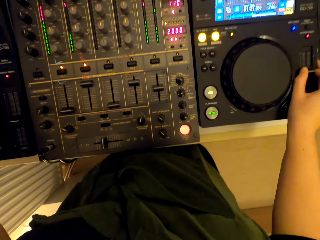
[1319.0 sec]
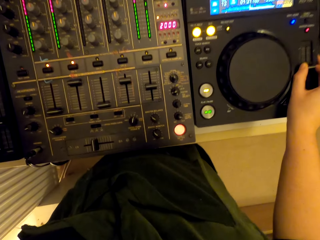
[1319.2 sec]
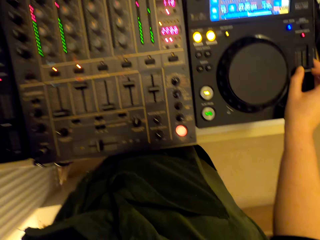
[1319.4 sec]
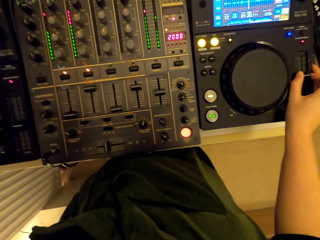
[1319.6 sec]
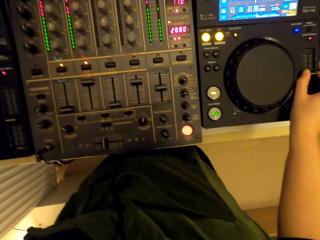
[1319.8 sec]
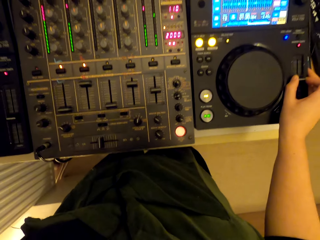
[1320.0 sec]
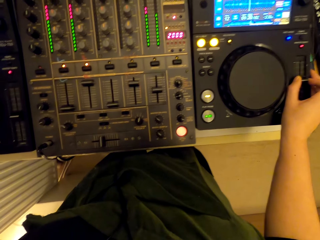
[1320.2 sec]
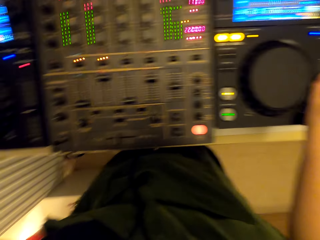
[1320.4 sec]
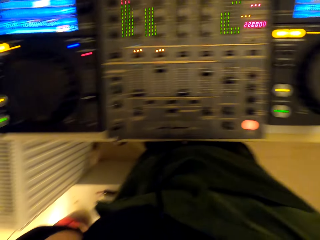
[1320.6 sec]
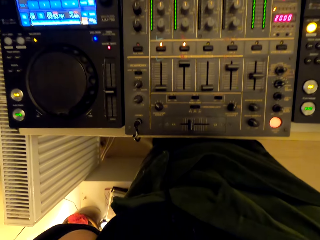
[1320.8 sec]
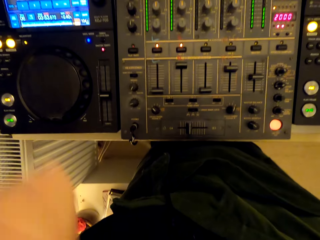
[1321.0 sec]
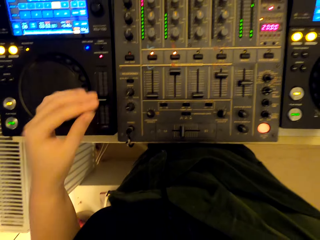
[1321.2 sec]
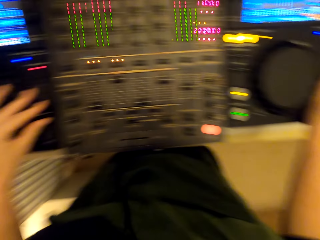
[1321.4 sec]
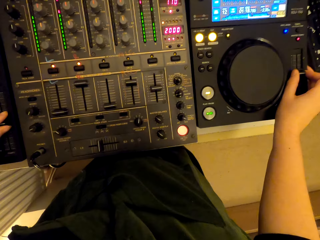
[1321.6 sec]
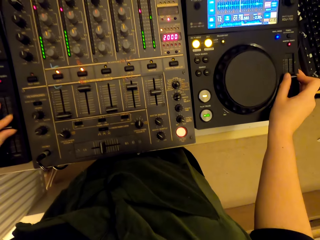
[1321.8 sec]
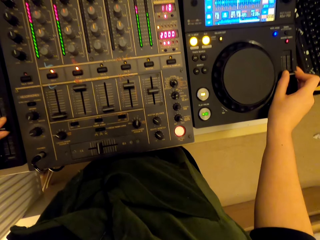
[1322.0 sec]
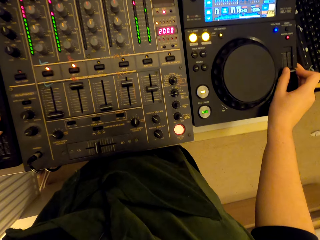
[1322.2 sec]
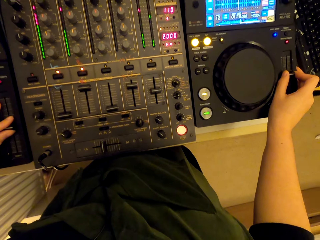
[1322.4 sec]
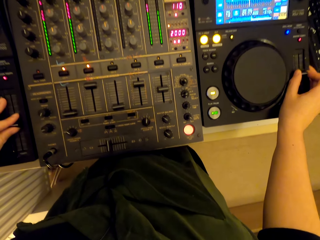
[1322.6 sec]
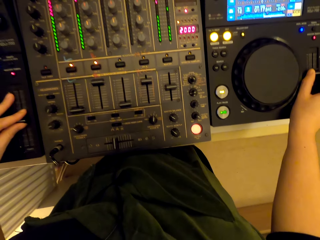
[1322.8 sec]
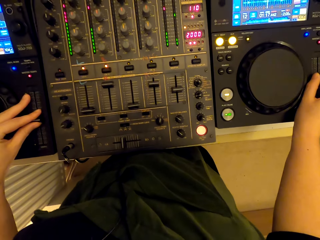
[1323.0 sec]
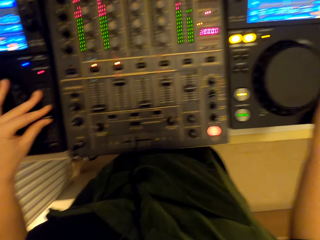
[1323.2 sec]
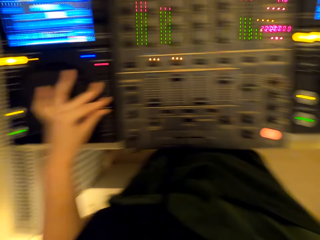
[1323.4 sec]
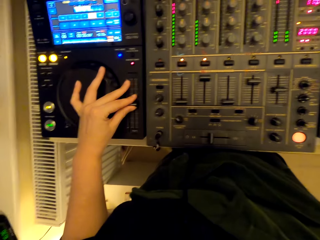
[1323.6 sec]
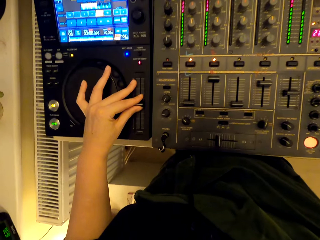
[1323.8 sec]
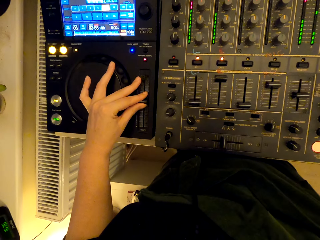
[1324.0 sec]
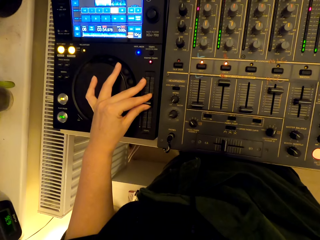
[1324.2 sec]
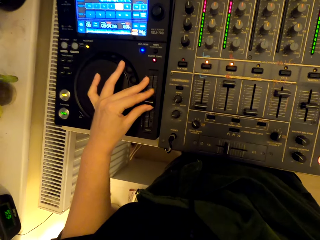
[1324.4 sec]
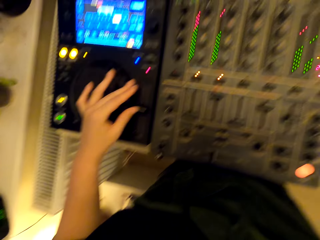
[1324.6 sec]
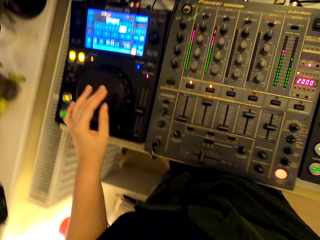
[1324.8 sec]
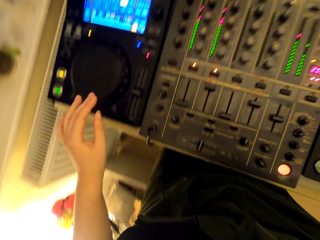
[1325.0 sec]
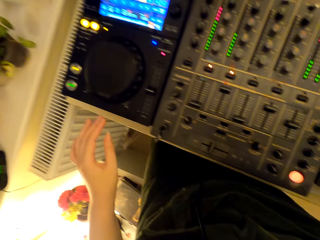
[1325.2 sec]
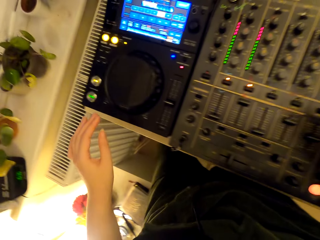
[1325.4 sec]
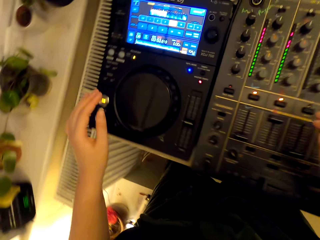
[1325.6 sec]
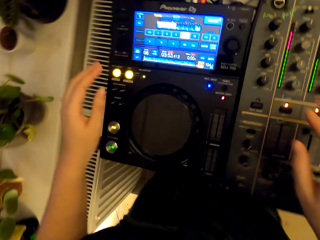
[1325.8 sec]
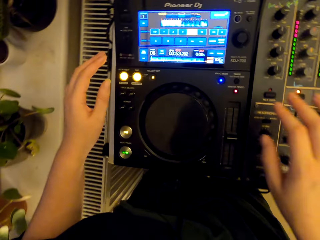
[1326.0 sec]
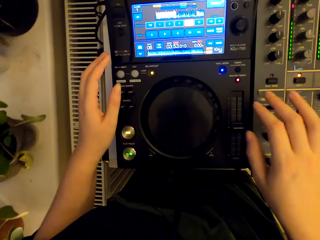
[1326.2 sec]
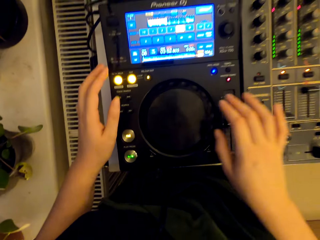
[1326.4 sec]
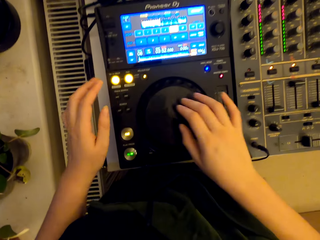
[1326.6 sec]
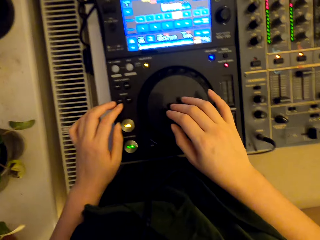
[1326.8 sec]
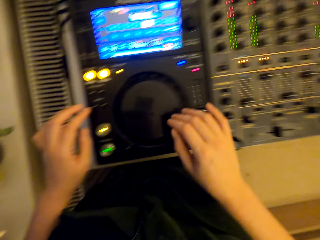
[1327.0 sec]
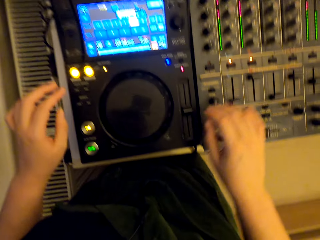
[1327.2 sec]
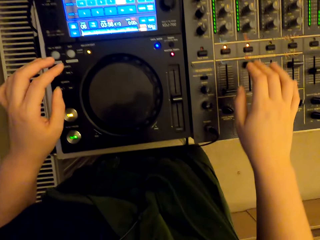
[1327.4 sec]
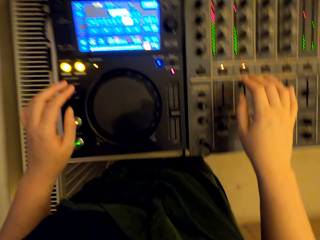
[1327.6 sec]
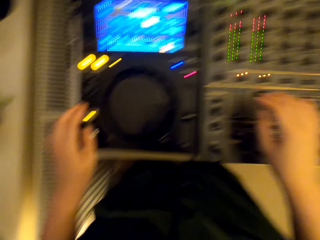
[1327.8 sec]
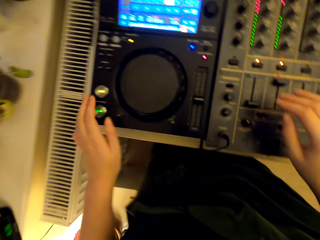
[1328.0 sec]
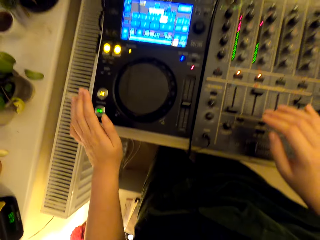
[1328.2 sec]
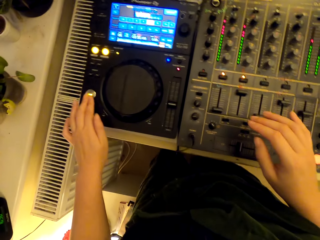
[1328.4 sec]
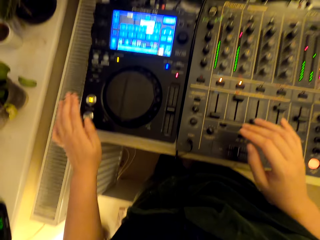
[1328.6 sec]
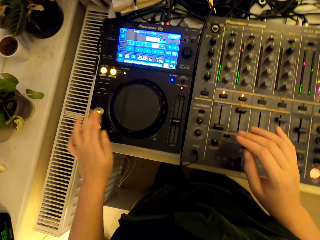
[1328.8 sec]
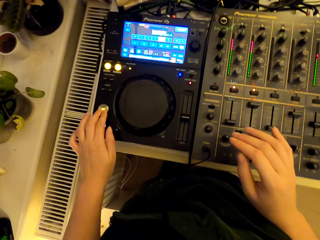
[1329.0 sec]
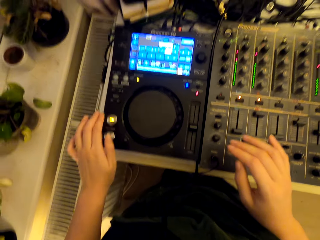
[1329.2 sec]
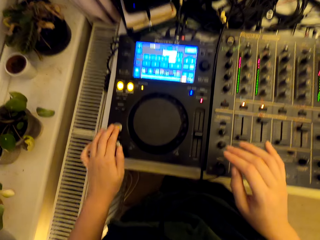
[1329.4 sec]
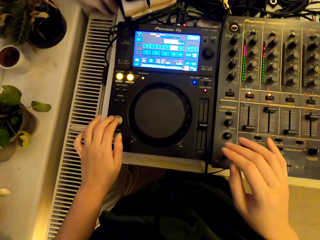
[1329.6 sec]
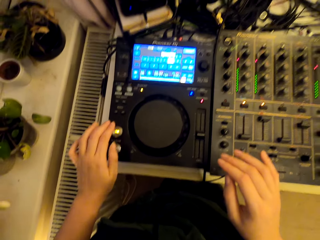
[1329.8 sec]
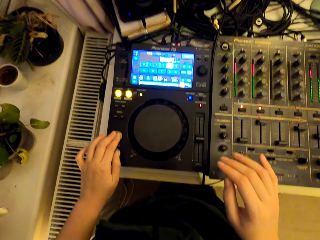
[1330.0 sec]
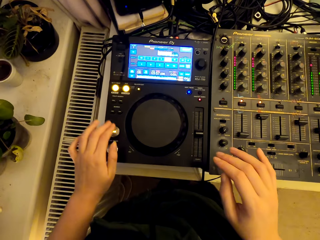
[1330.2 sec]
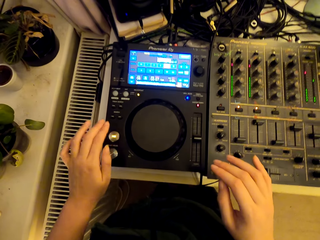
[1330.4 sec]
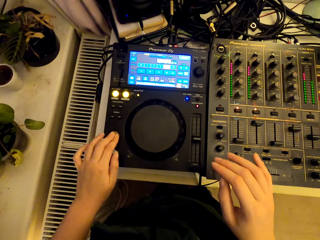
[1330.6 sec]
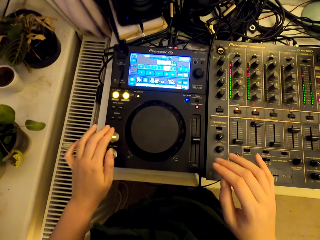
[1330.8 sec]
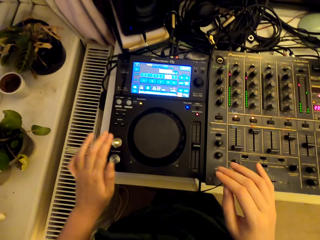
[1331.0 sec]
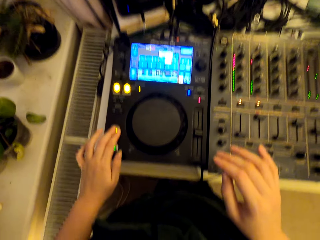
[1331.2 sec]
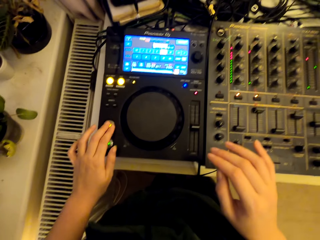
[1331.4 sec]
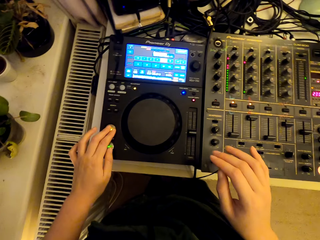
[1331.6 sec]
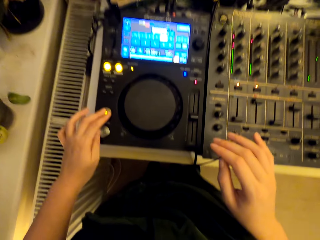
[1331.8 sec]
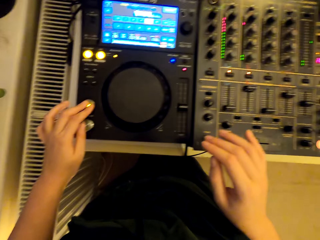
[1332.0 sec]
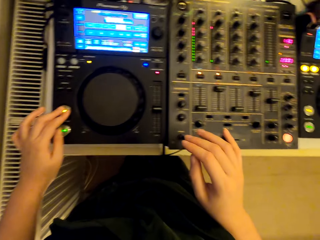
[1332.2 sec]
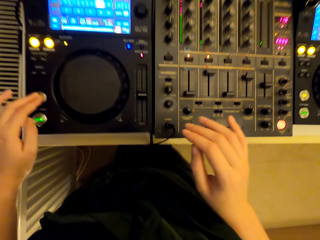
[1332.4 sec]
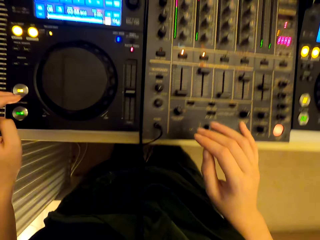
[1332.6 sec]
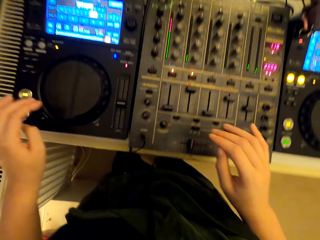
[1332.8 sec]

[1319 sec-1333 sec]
The camera wearer adjusts the pitch slider. They press the button.

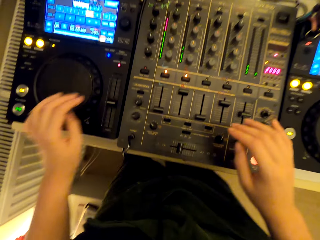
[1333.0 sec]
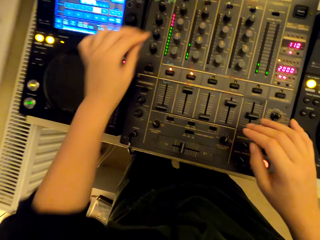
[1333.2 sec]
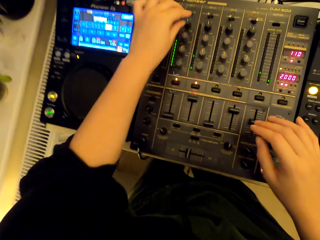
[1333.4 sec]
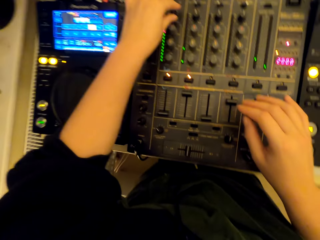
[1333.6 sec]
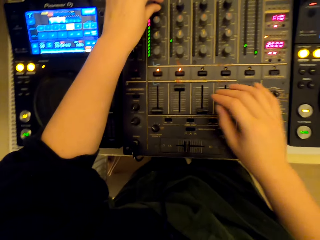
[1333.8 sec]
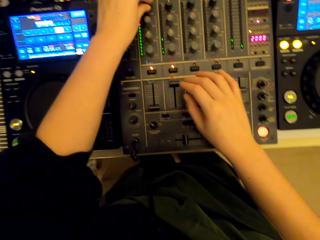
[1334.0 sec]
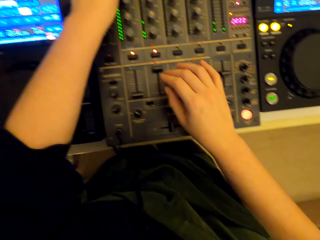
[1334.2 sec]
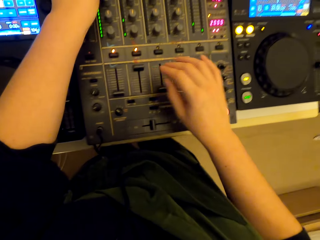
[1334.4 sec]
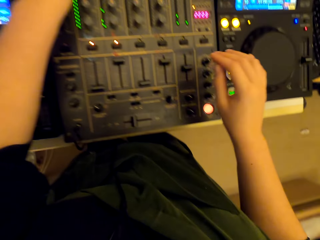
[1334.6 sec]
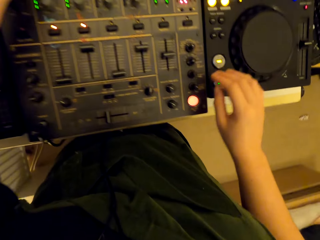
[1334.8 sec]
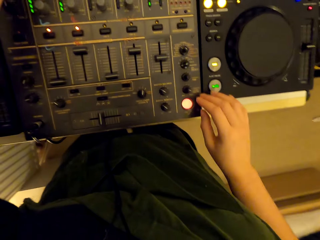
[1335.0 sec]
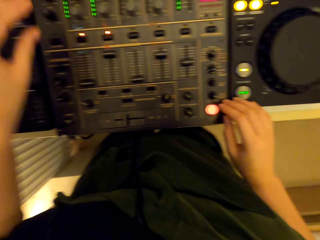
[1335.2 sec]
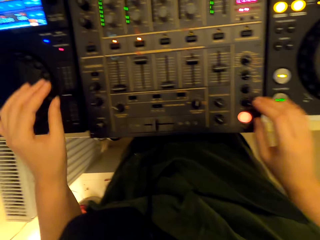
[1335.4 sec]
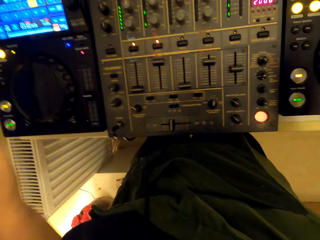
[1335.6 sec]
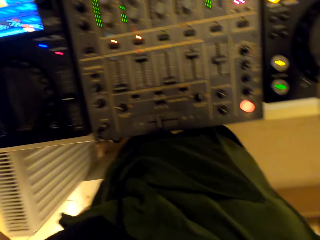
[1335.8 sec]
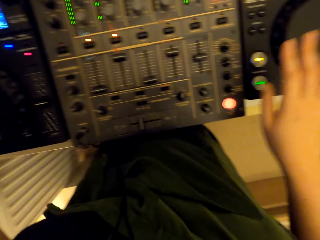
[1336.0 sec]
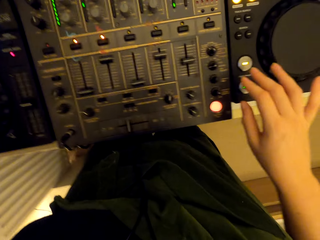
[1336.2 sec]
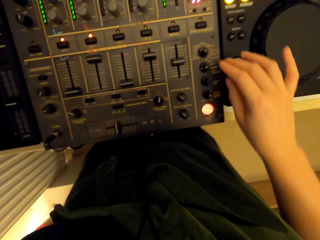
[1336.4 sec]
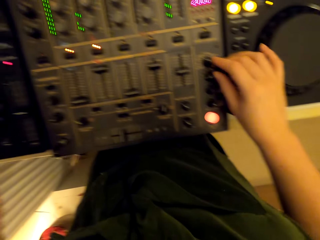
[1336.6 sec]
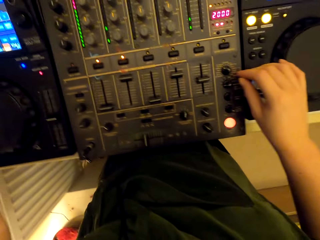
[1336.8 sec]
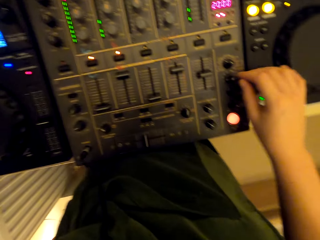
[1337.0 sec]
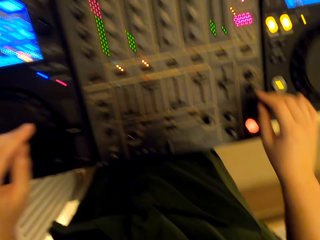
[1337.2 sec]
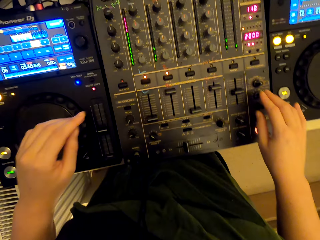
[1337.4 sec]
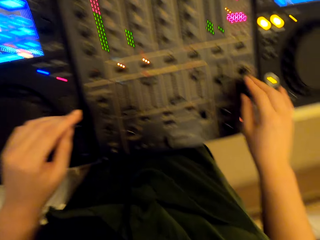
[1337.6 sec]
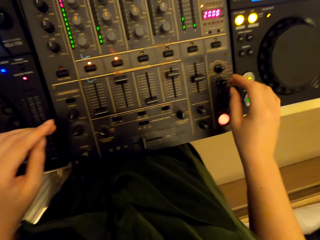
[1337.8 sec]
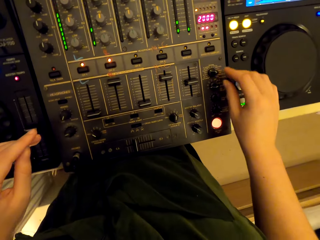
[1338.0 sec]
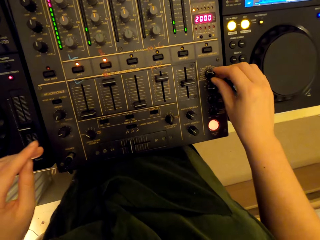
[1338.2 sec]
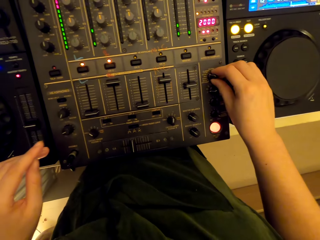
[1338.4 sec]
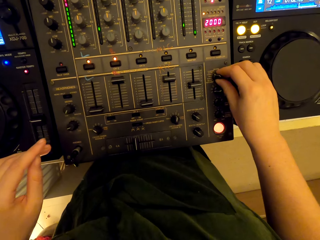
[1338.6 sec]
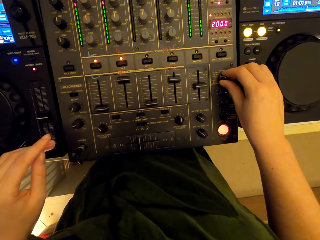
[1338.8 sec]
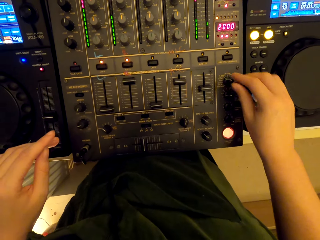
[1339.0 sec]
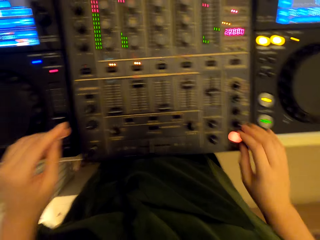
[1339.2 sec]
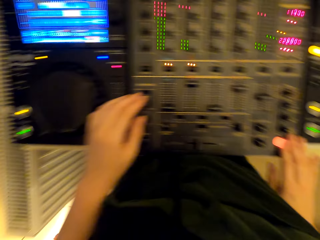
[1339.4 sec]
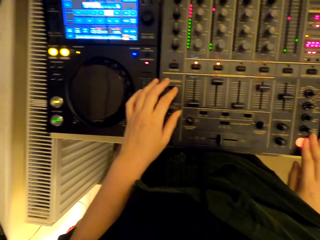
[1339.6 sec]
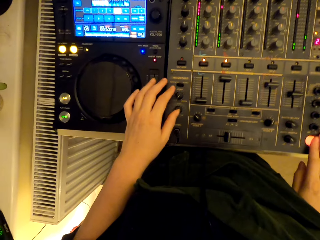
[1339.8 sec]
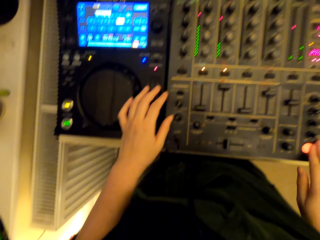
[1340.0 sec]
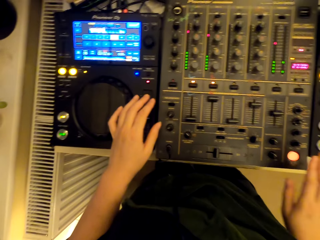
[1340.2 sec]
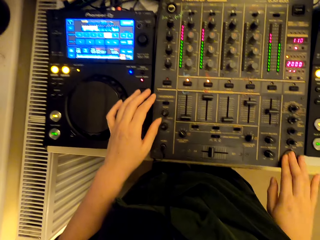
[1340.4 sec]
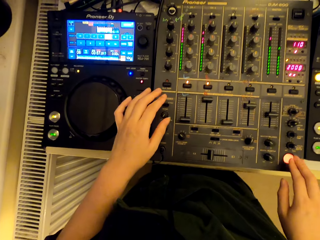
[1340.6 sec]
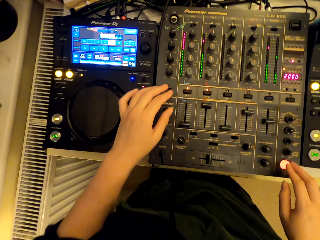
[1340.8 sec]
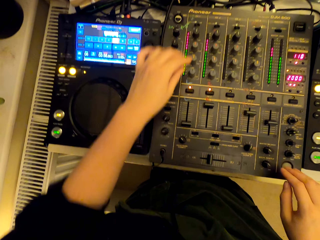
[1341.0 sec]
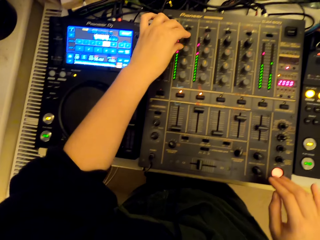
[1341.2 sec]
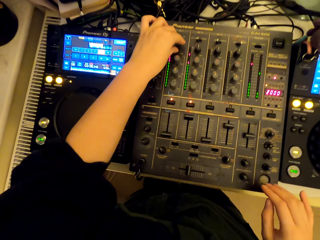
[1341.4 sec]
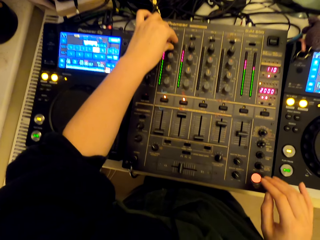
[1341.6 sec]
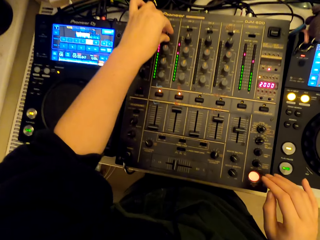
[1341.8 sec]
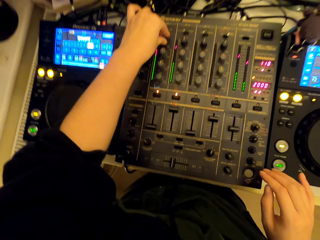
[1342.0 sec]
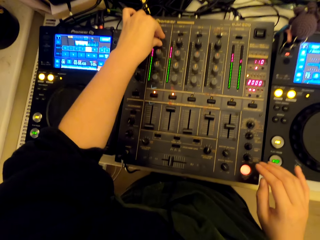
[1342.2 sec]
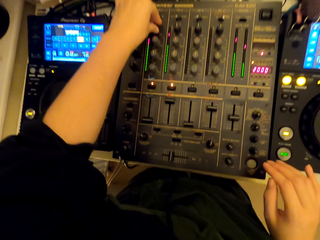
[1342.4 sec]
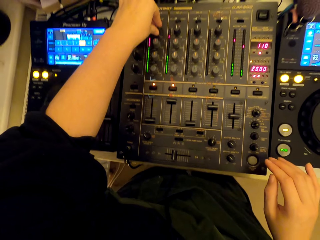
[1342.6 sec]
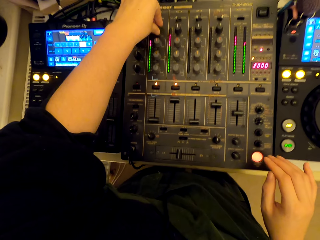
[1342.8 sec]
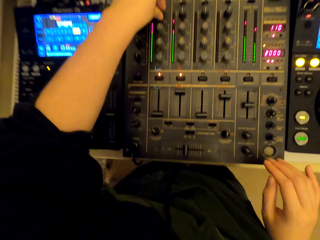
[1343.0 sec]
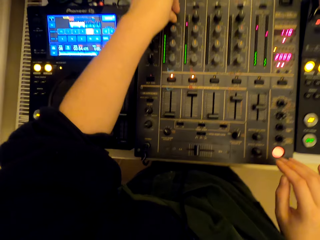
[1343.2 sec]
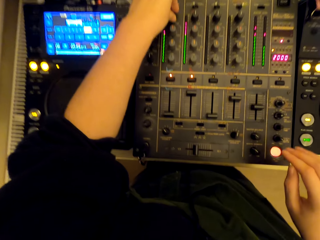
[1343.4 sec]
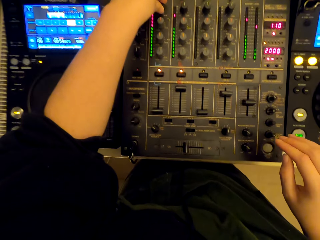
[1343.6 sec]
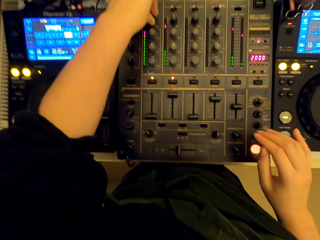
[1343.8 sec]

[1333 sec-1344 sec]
The camera wearer presses the button. They turn the knob. They press the button. They turn the knob.
